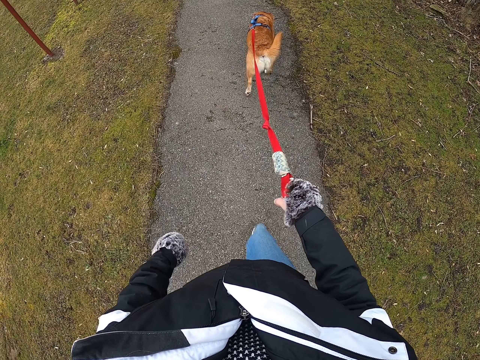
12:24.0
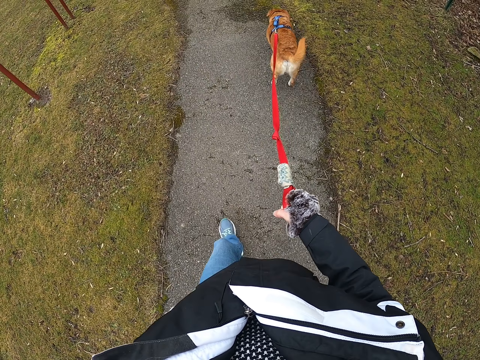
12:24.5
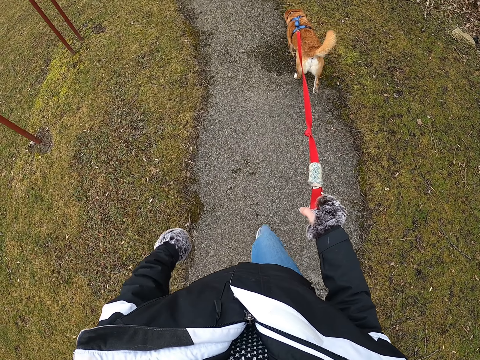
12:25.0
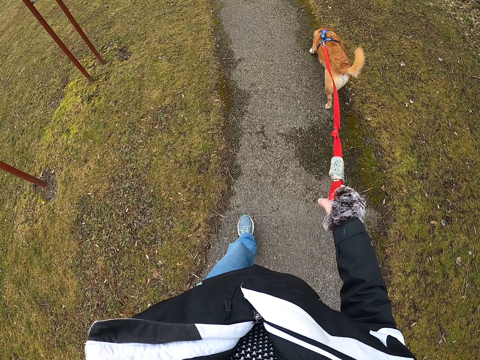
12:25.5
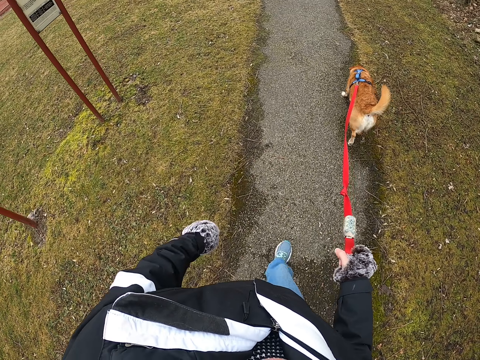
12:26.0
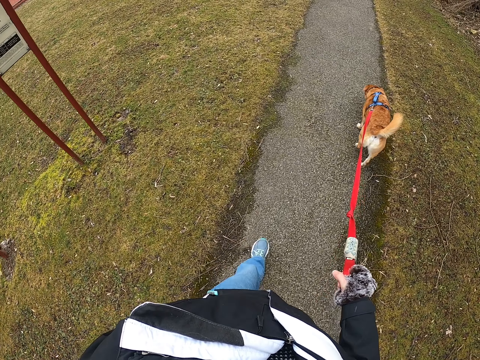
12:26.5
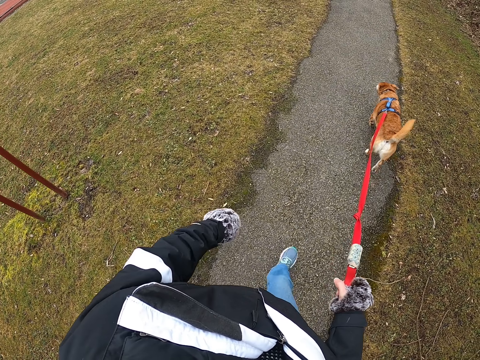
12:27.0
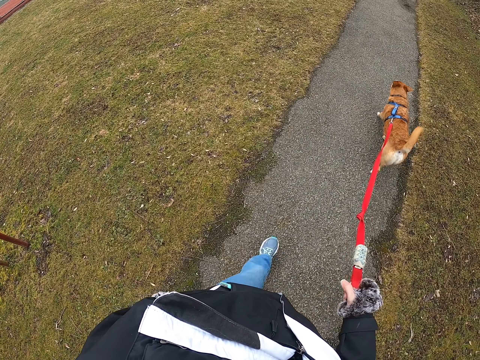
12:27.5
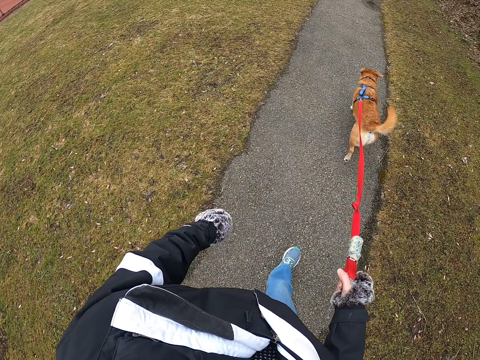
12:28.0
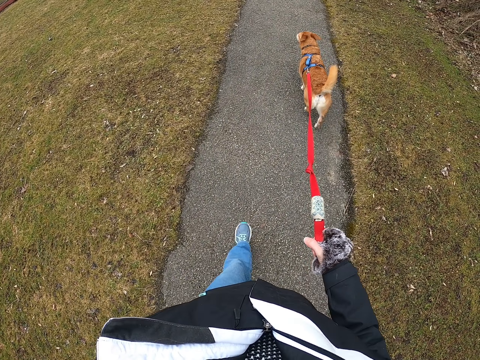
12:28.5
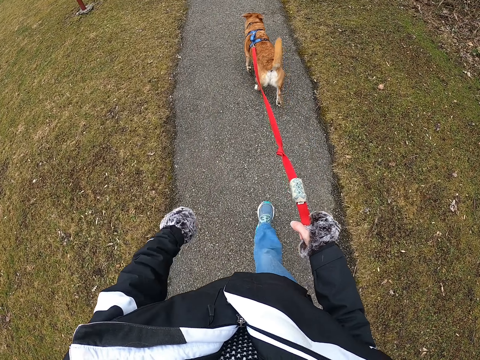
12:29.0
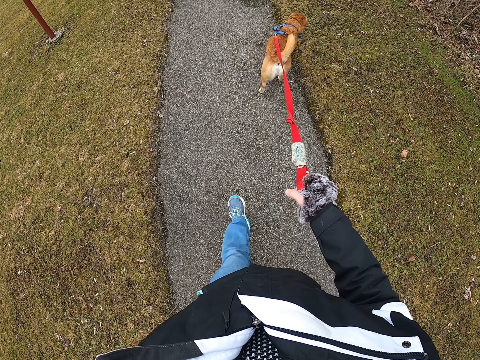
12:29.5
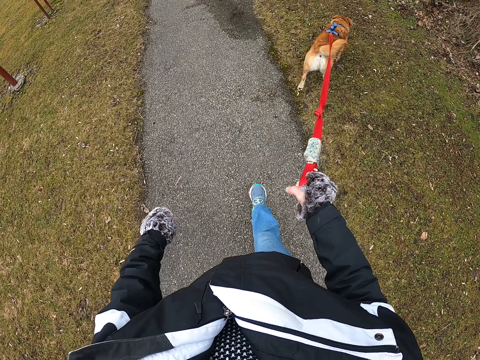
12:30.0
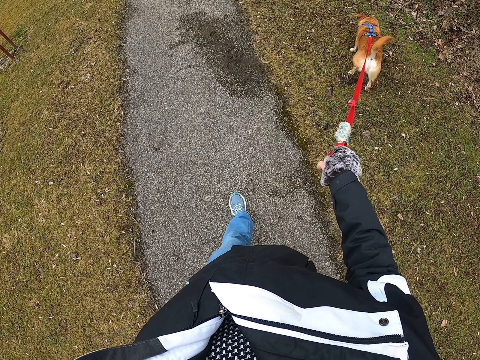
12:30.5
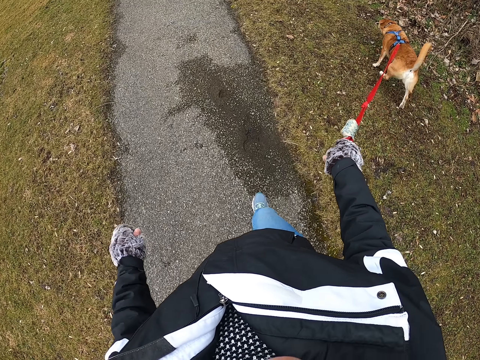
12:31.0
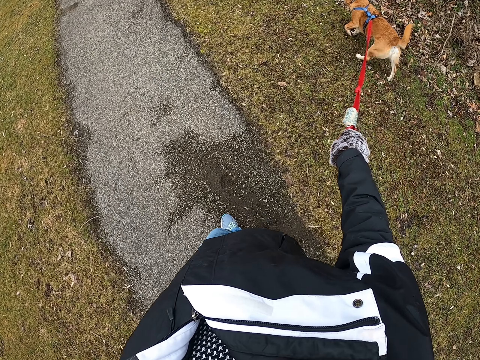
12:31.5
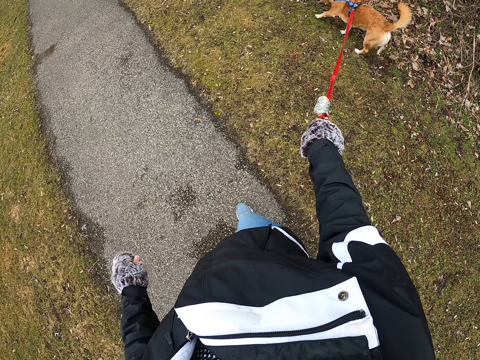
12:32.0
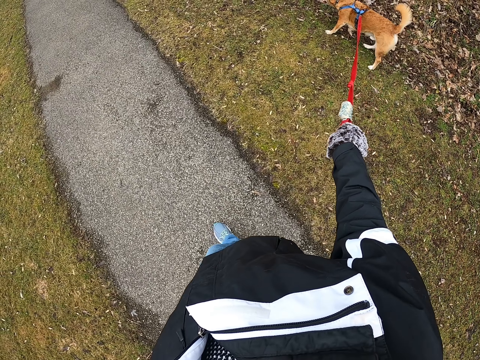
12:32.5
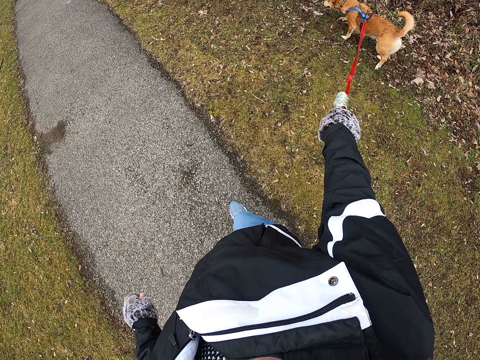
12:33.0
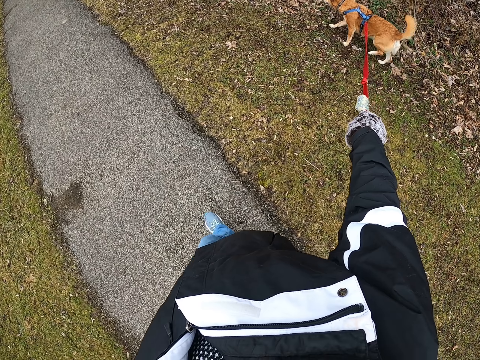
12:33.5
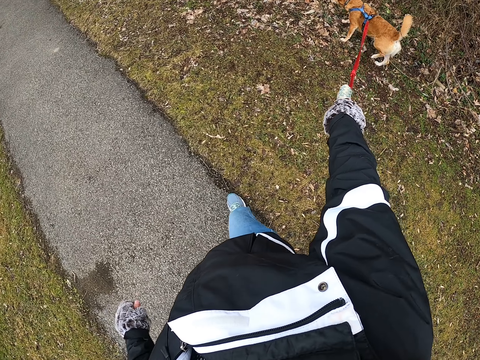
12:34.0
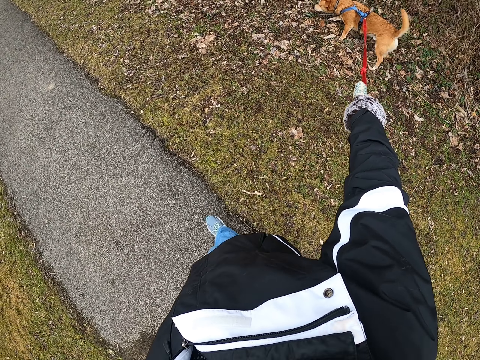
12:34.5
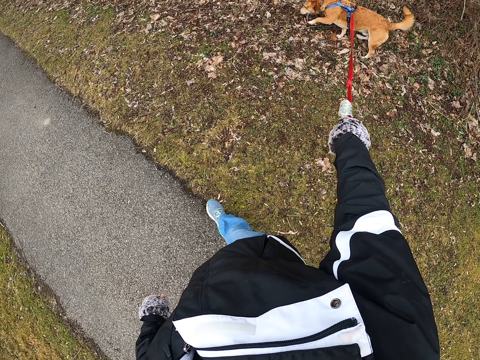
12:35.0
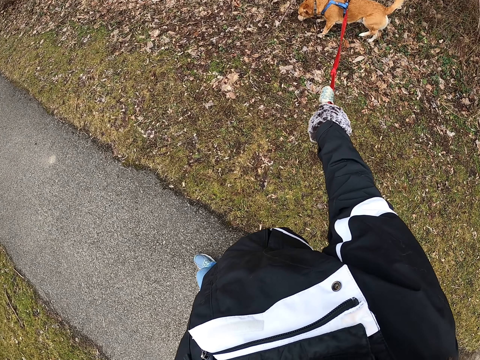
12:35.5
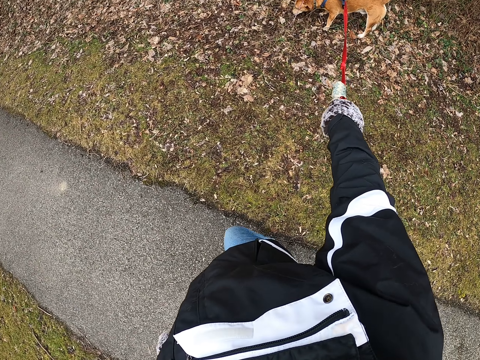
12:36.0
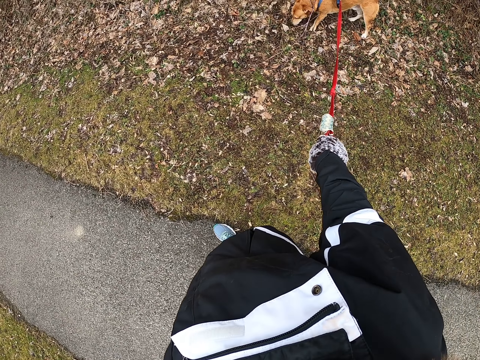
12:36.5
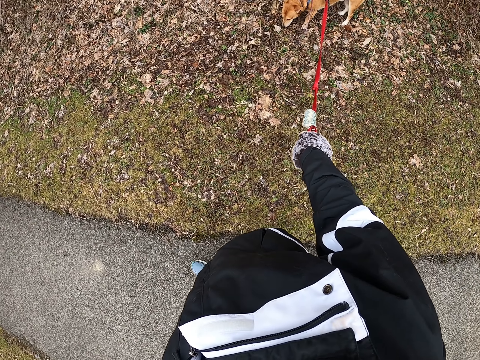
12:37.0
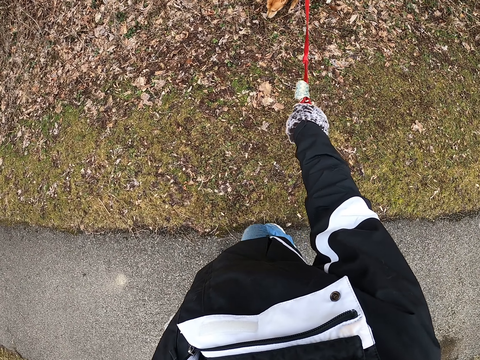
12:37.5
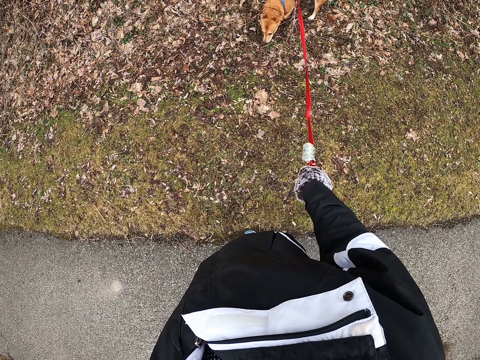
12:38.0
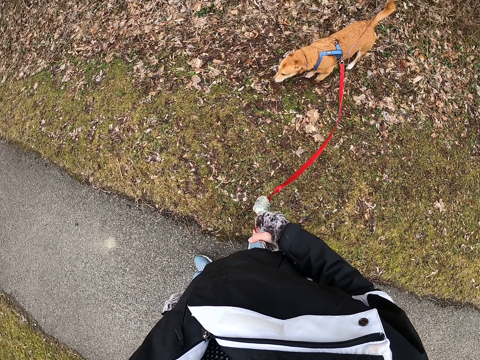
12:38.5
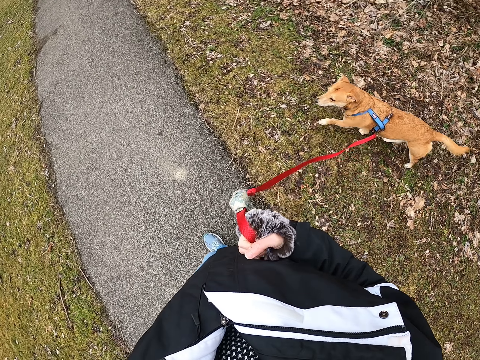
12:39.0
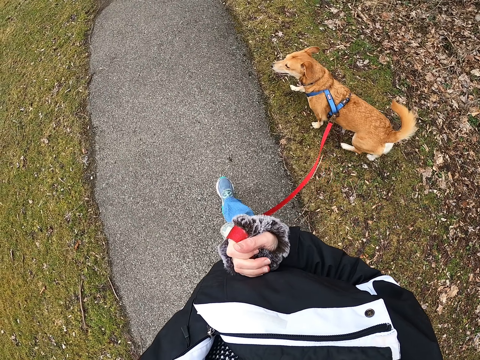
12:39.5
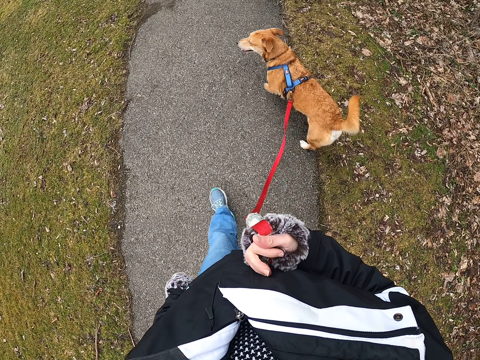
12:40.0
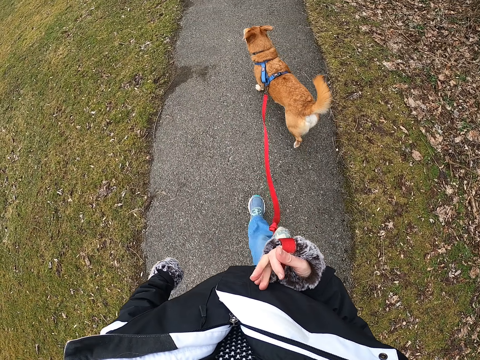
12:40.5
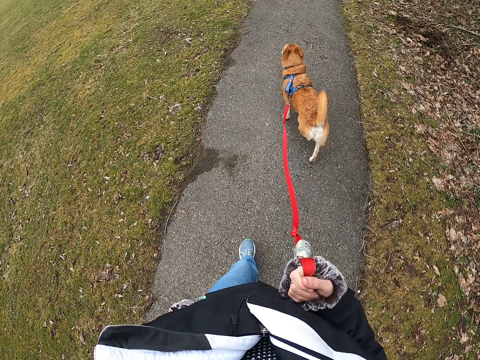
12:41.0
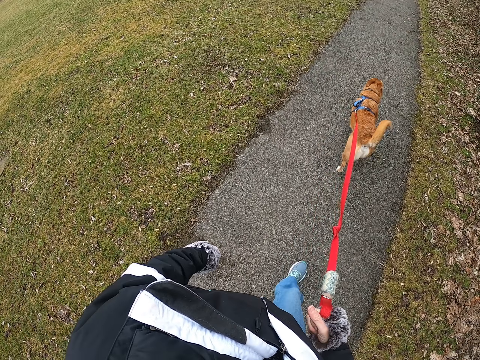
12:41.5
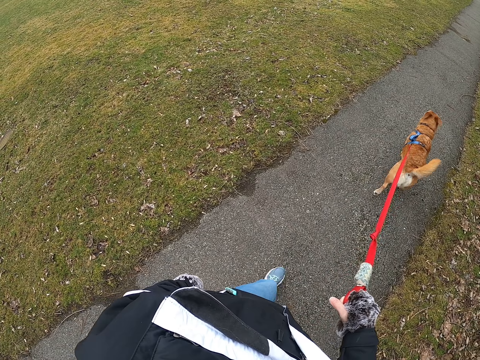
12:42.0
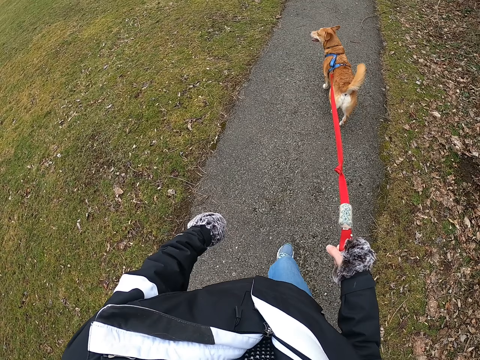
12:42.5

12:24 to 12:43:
The camera wearer stands on the road with a dog. They look at the dog. They stop. They walk on the road with the dog.

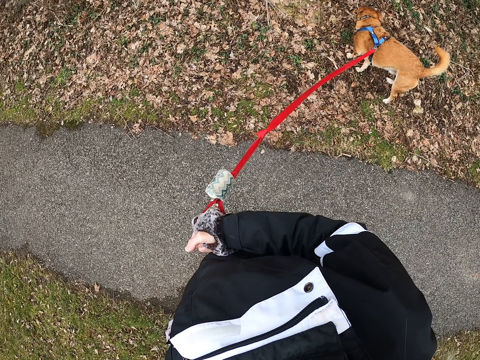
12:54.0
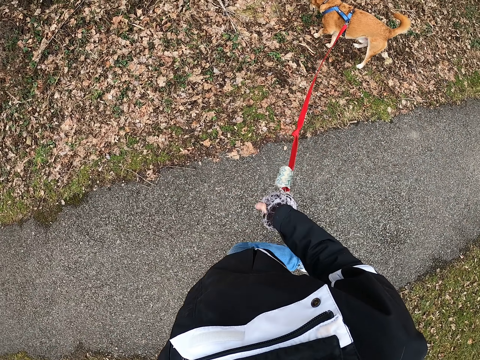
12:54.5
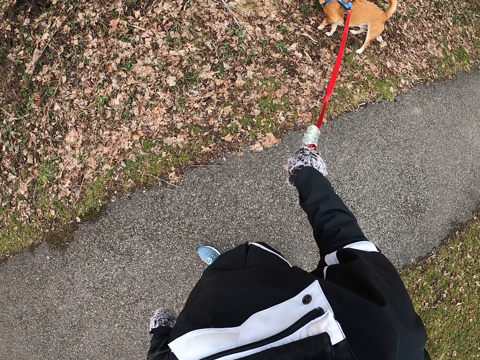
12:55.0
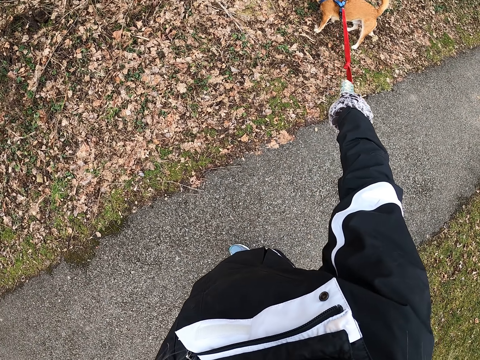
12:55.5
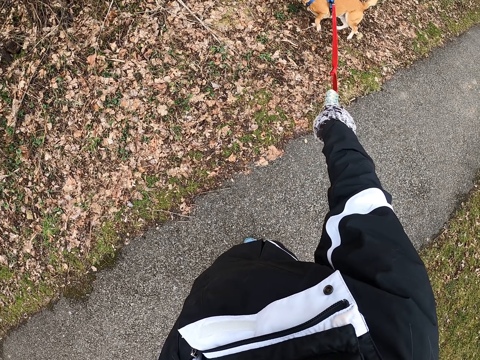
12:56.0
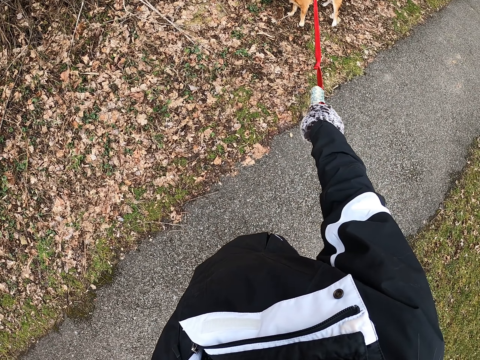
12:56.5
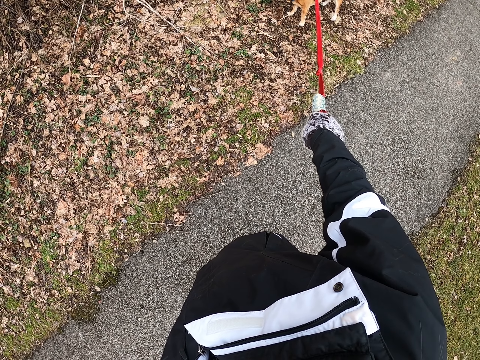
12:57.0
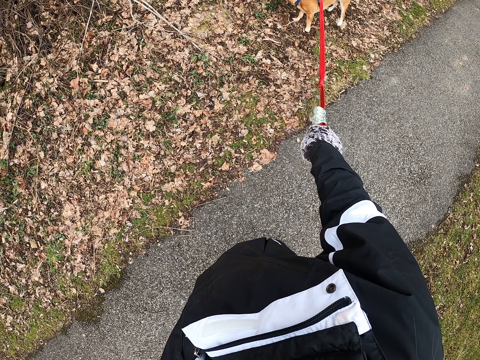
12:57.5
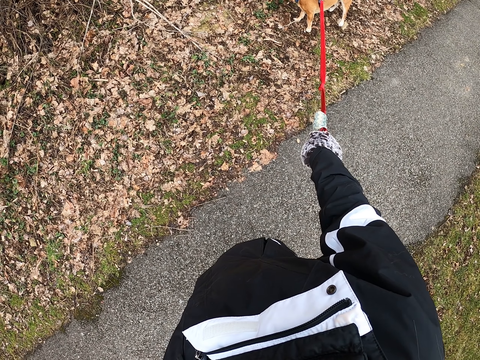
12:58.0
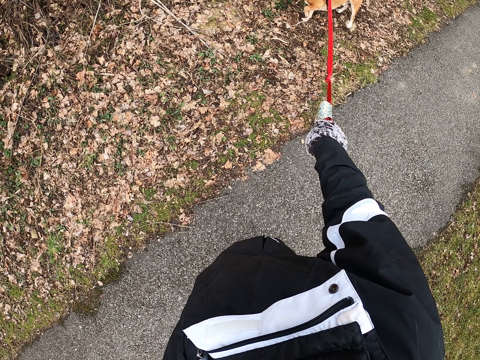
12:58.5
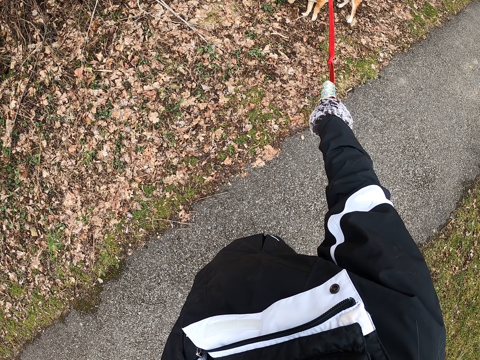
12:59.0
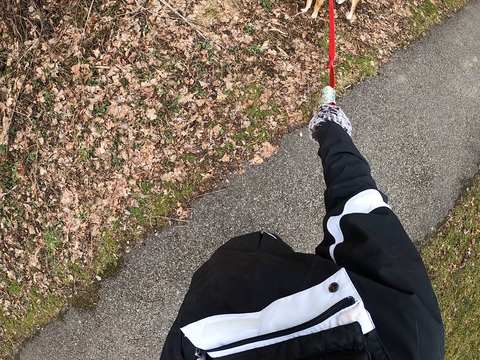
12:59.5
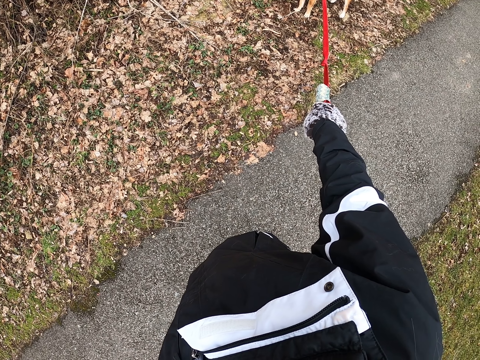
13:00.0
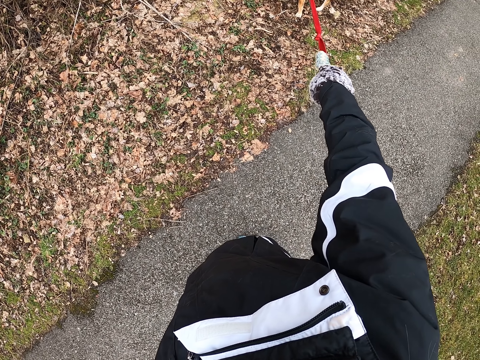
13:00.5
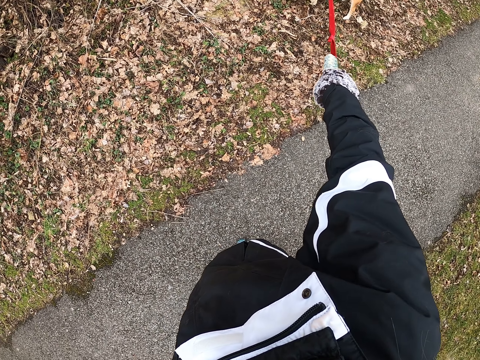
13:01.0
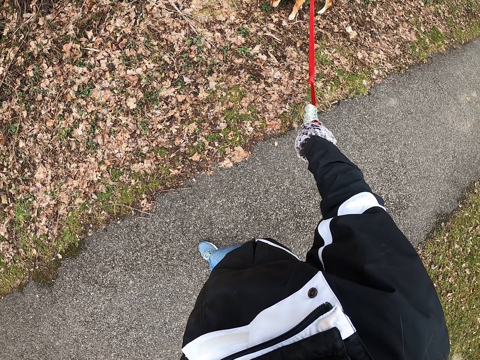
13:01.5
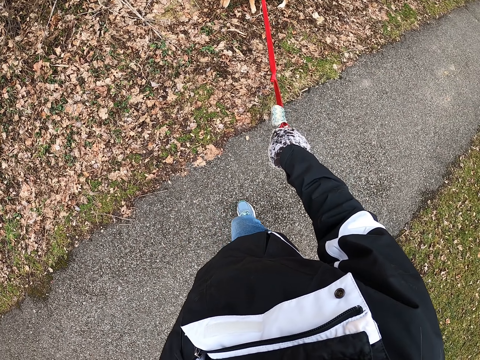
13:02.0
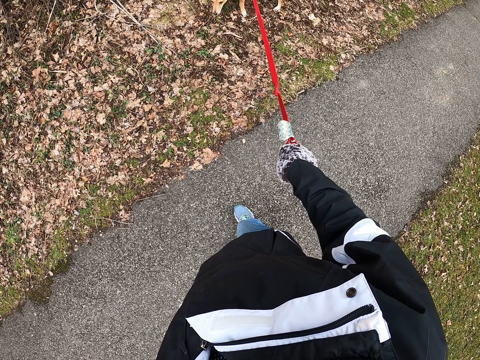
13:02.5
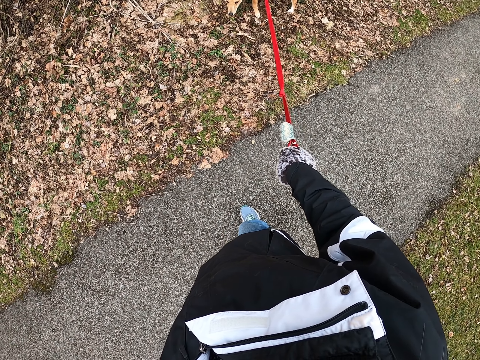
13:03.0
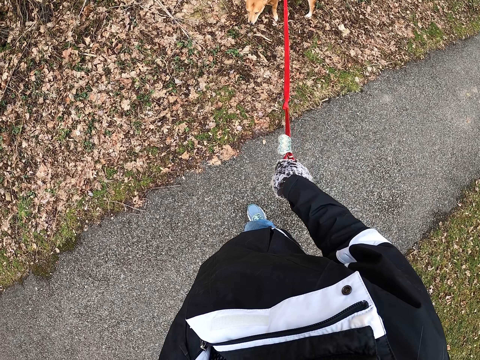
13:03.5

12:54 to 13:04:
The camera wearer stands on the road with the dog. They look at the dog. They stop.
